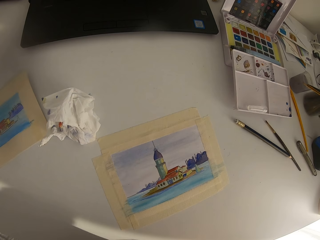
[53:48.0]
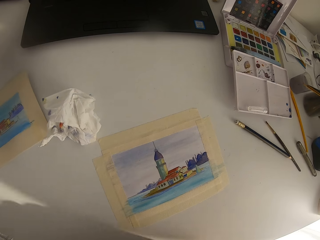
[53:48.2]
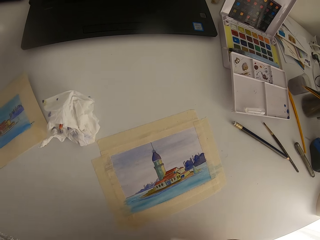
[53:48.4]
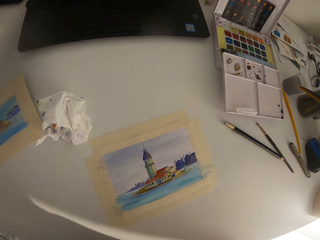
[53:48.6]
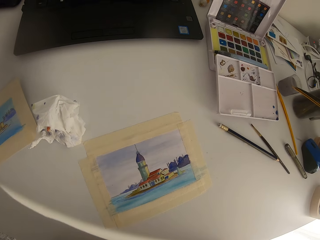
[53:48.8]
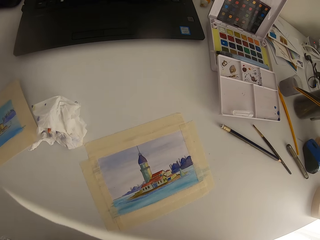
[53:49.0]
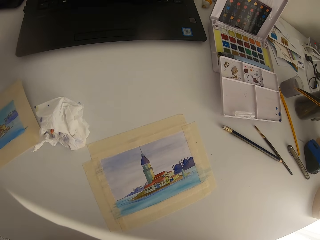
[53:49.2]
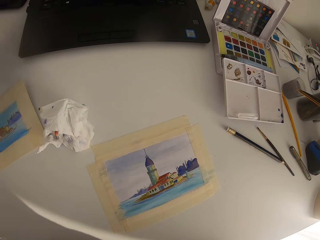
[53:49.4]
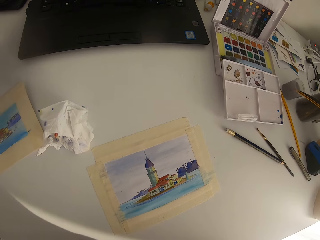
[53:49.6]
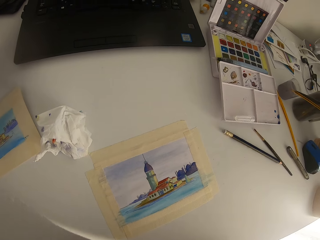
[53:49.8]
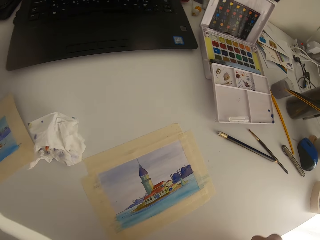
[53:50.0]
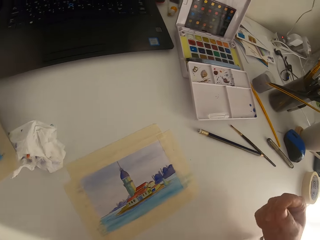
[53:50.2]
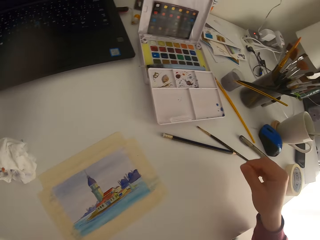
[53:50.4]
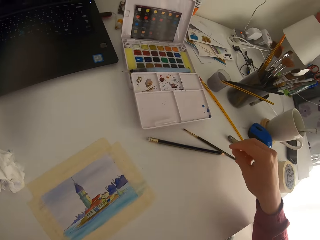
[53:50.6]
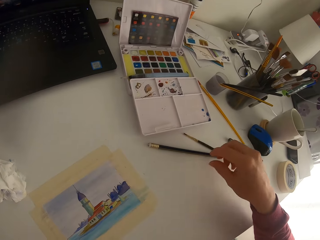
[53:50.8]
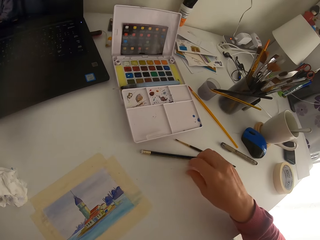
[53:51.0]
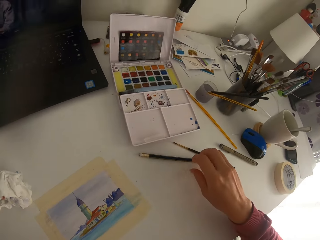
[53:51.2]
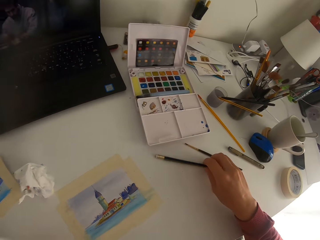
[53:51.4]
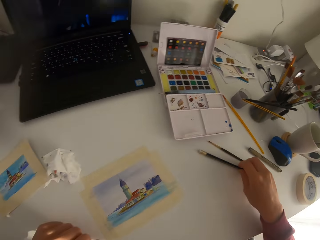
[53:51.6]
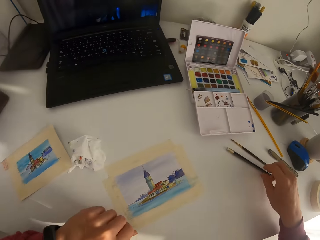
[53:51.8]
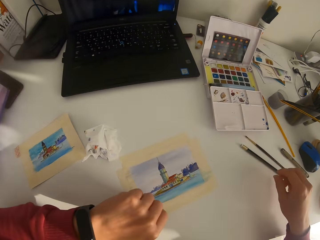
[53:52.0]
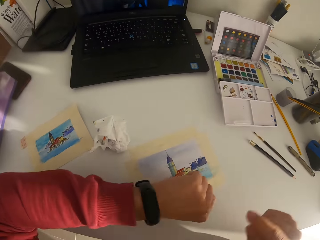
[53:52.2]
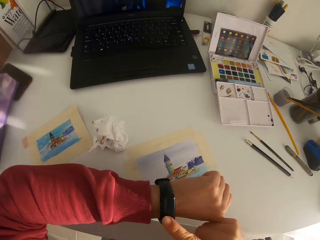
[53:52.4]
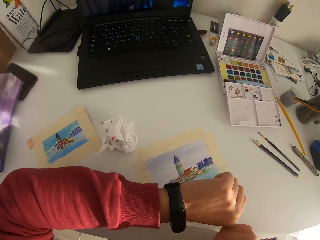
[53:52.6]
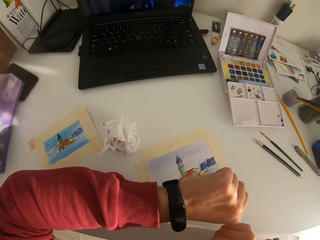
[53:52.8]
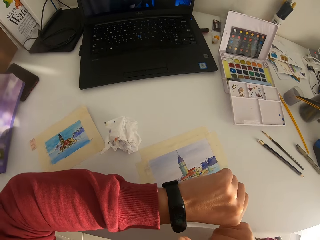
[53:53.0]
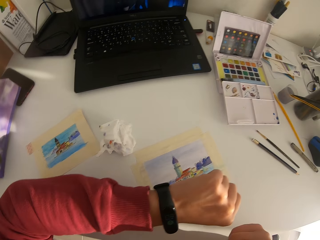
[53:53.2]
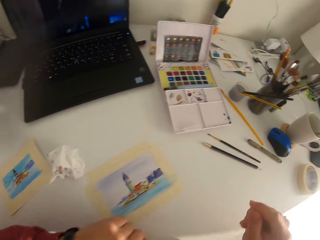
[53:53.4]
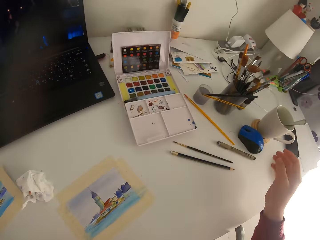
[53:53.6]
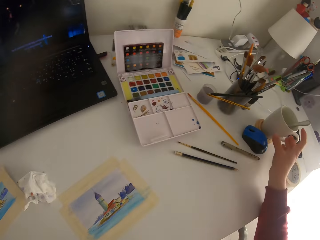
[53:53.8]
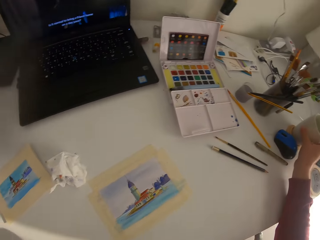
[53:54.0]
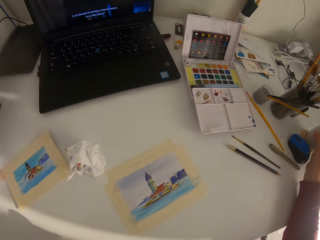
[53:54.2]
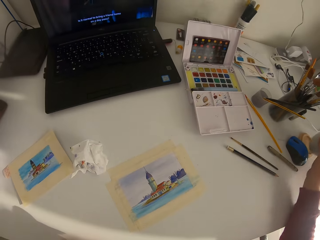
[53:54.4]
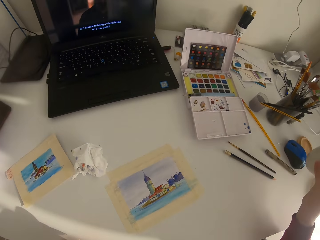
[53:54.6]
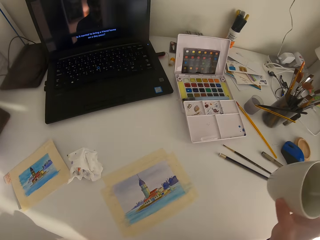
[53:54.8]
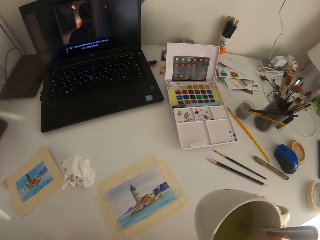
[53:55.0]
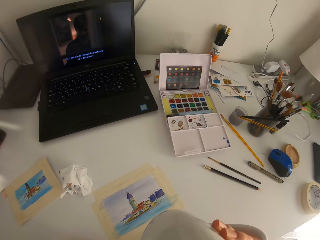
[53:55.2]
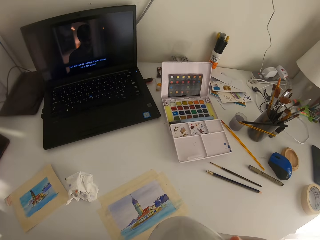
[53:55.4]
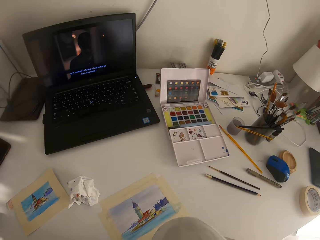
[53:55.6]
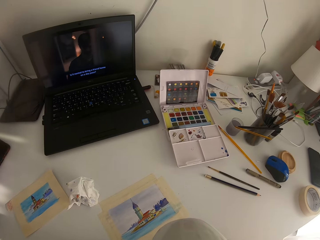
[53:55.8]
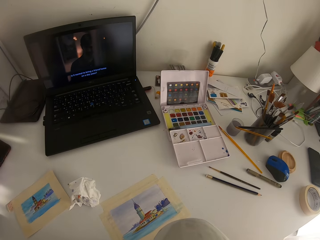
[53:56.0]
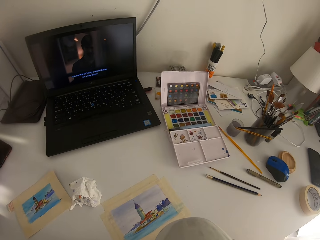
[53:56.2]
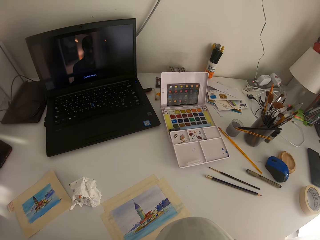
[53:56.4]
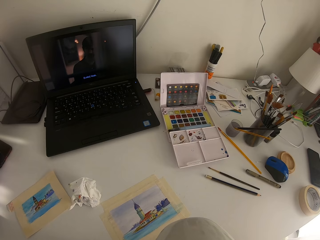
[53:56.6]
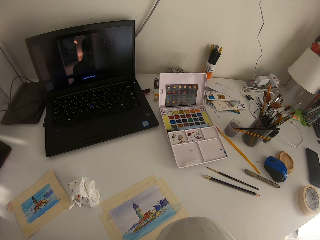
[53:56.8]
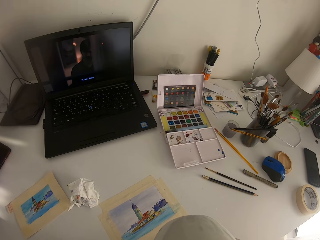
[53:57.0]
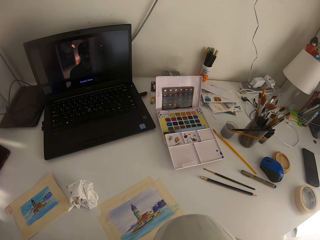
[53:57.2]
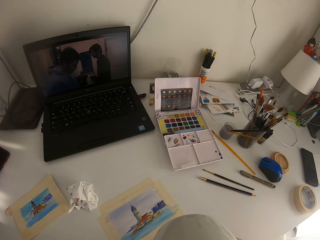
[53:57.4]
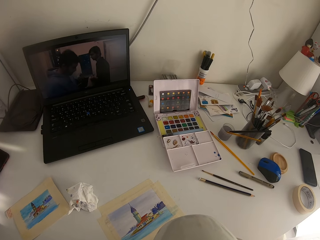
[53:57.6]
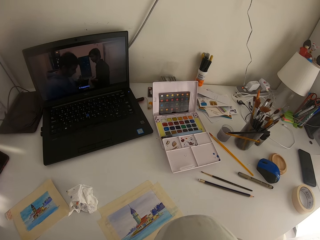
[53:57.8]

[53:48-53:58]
The camera wearer looks around. They move the paint brush on the table. They check on the wrist watch. They pick up a cup of tea on the table.

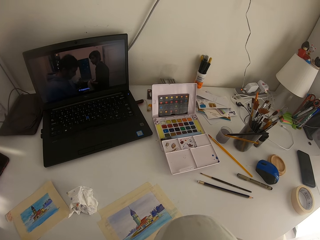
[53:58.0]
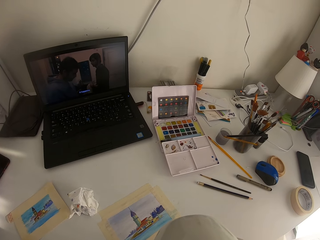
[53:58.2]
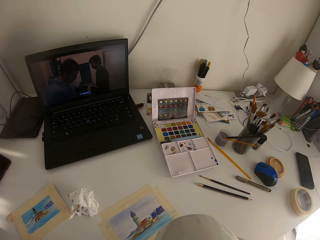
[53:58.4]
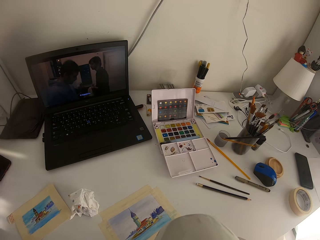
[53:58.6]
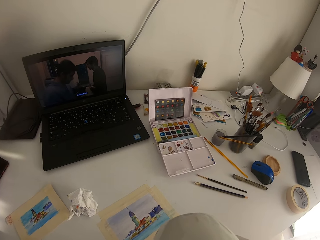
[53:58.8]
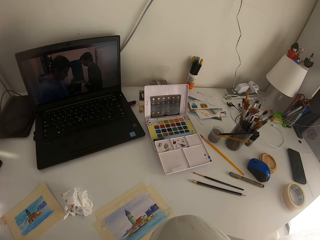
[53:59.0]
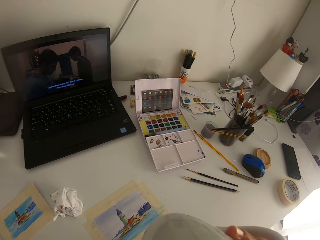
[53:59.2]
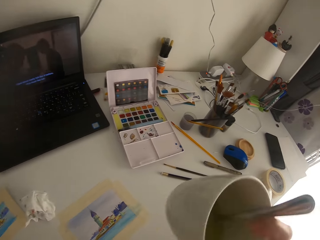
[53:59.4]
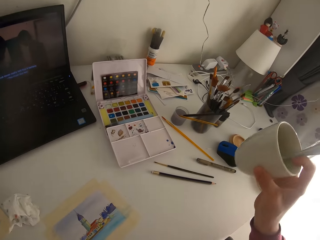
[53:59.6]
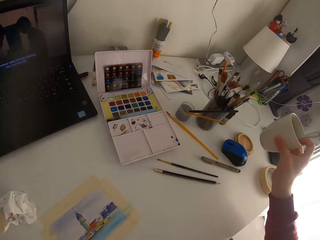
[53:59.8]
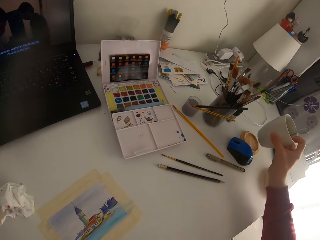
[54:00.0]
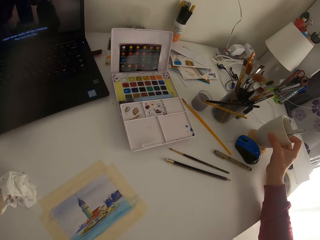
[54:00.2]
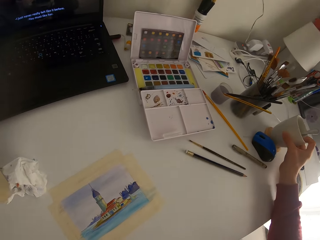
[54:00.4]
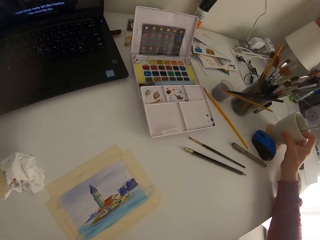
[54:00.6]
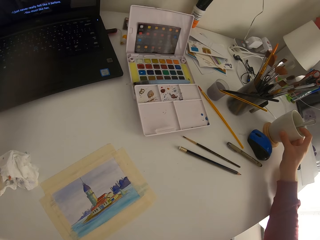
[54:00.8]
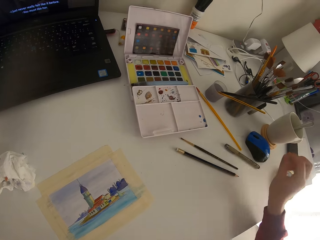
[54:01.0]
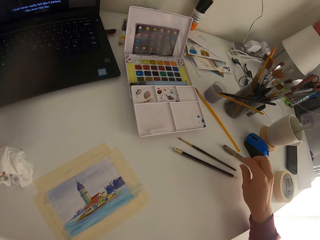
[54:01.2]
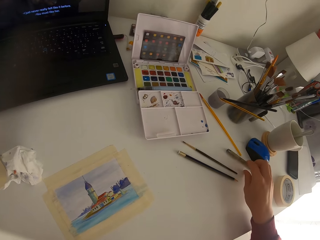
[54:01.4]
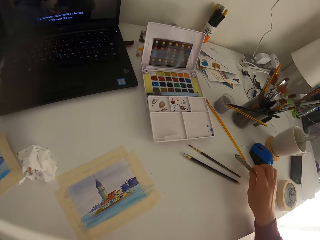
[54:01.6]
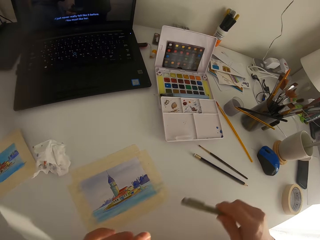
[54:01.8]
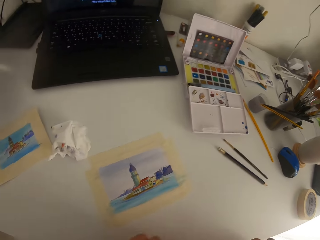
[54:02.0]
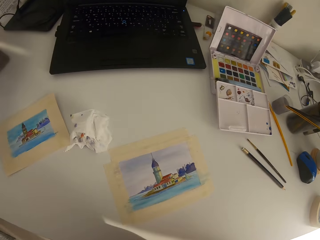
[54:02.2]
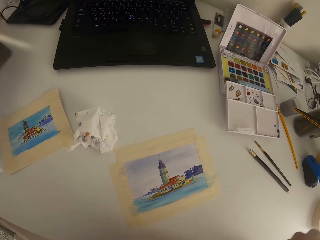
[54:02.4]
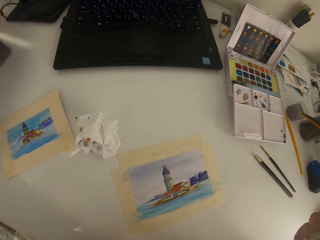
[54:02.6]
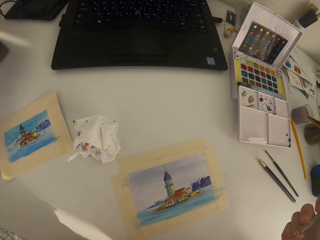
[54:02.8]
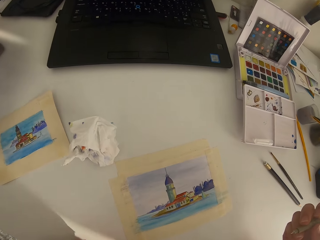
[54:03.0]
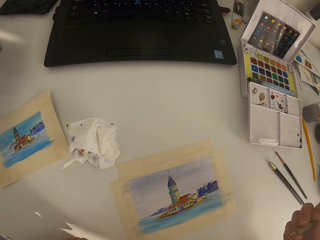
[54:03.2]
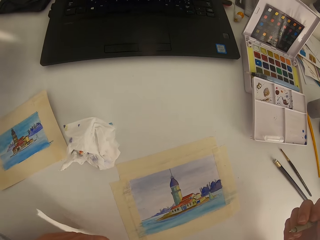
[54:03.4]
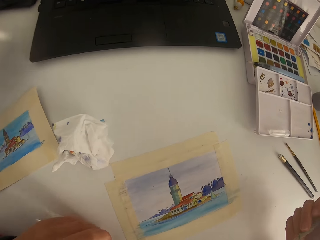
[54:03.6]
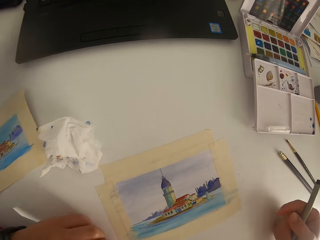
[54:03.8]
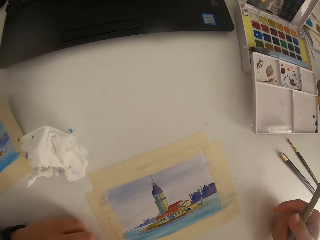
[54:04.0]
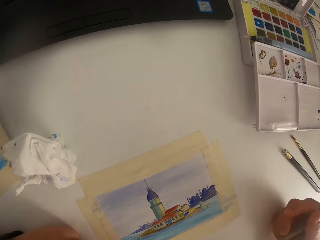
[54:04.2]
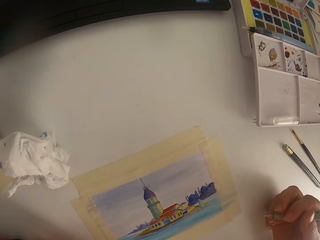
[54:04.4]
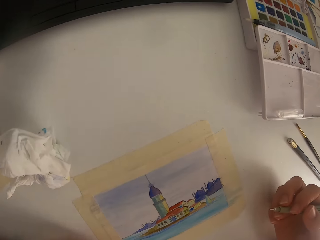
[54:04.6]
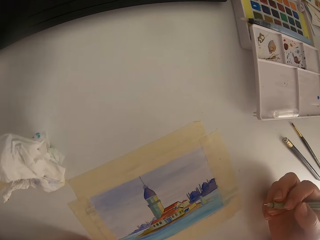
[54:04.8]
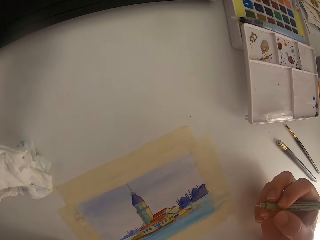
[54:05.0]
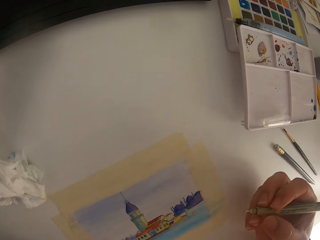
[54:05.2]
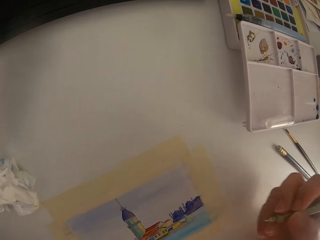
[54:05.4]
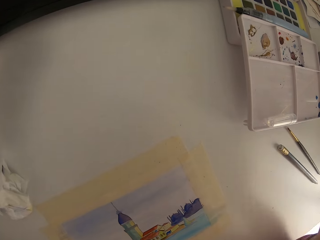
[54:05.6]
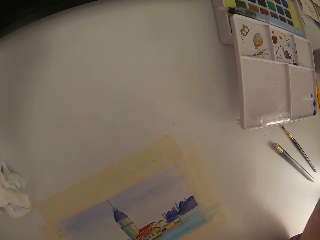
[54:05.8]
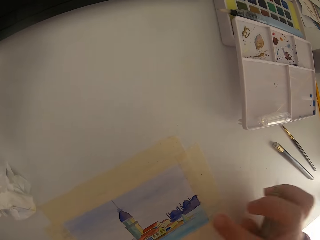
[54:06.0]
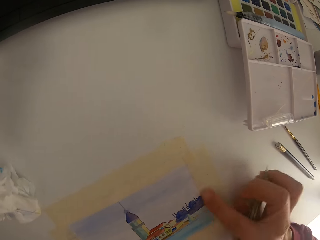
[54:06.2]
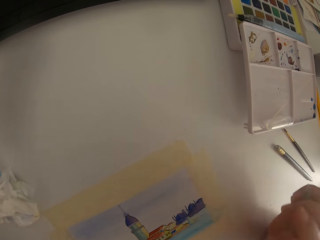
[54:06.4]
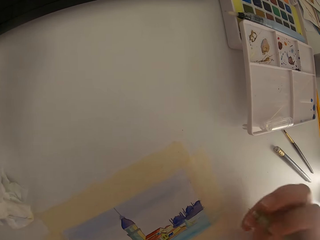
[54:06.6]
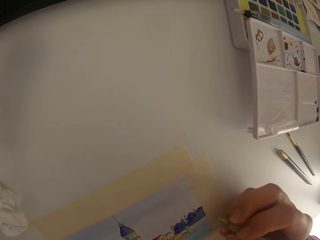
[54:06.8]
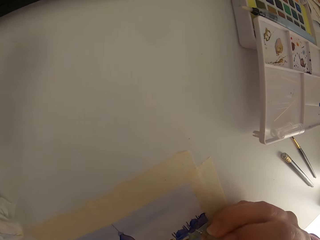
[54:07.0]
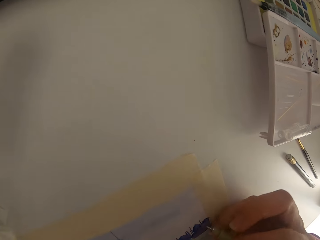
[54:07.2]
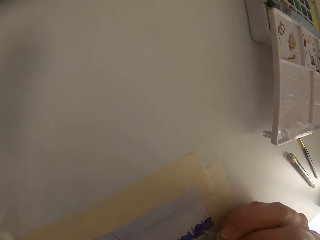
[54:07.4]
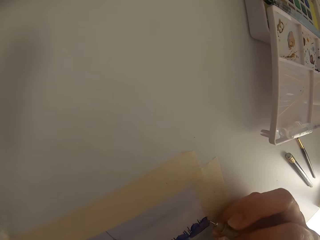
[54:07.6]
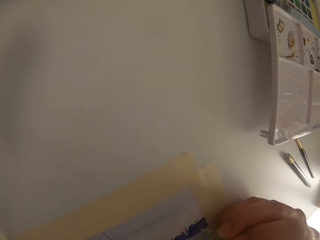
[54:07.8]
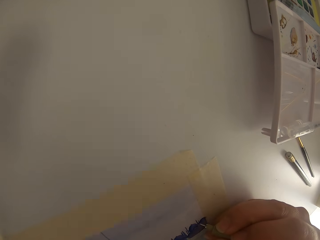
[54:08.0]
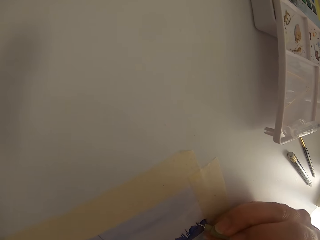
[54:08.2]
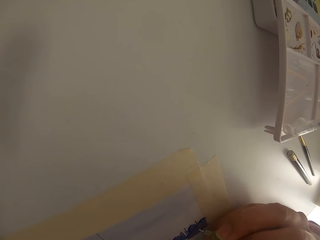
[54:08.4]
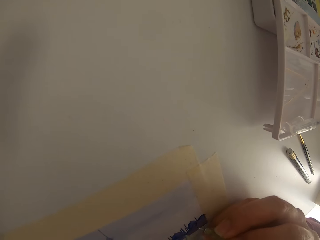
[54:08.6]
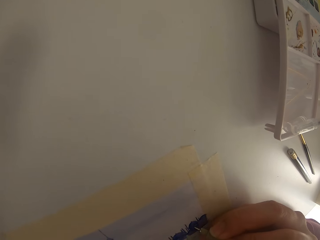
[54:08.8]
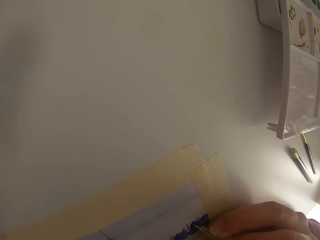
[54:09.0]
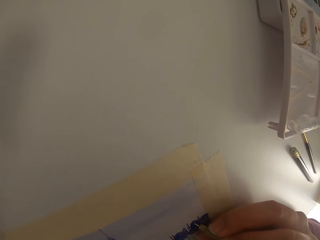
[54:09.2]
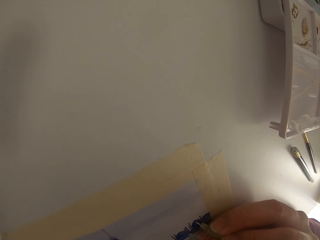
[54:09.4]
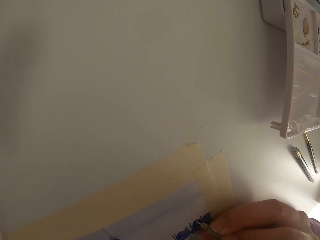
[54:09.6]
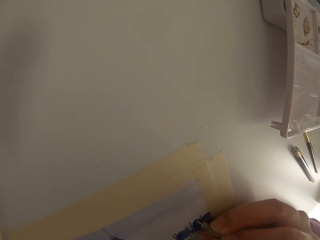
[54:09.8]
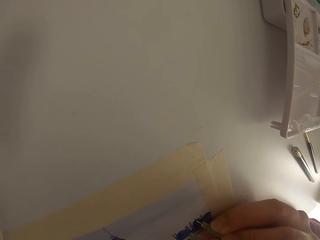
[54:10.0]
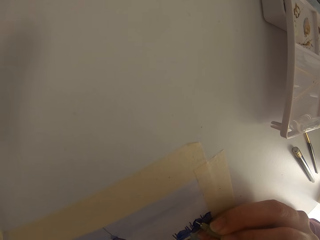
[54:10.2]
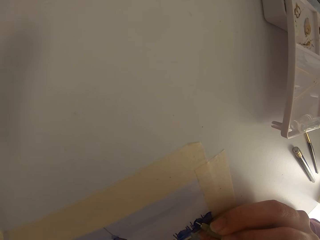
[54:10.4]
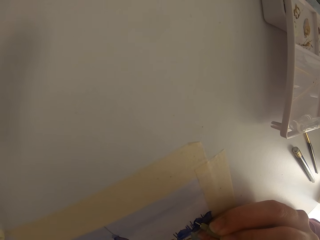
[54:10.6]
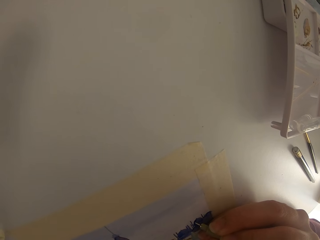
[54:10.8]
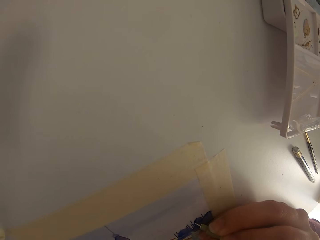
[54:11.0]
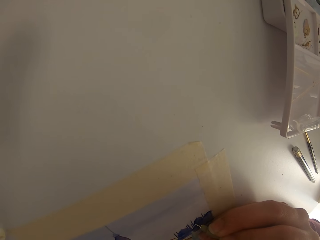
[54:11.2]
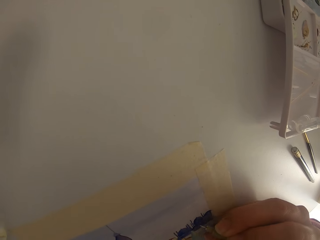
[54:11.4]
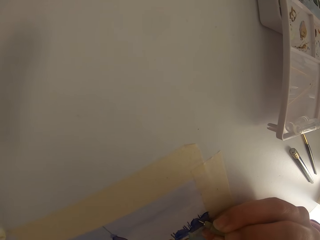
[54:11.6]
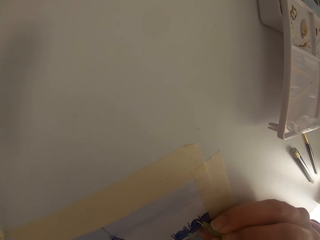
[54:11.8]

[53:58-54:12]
The camera wearer drinks from the cup. They put the cup of tea on the table. They pick up the paint pen on the table. They remove the pen cap. They put the pen cap down. They wipe on the paint paper with a finger.
